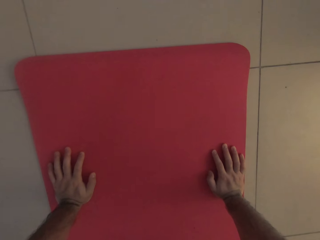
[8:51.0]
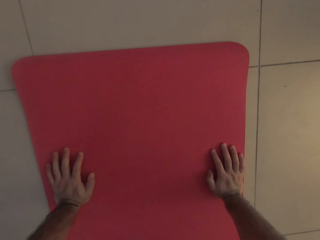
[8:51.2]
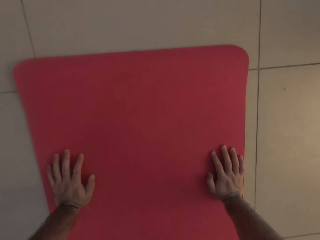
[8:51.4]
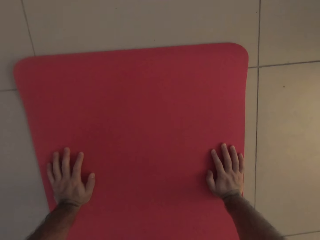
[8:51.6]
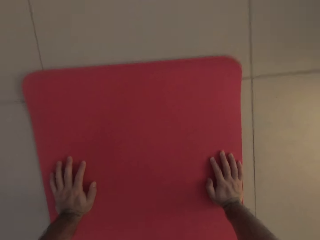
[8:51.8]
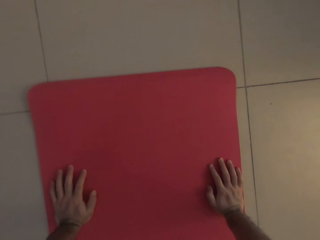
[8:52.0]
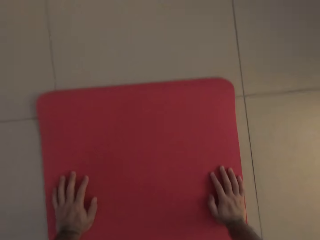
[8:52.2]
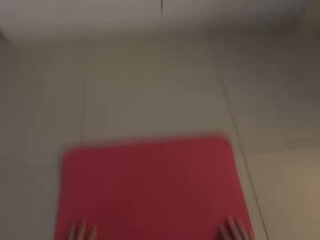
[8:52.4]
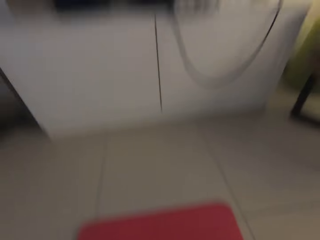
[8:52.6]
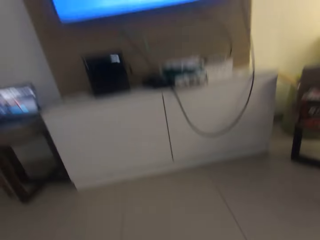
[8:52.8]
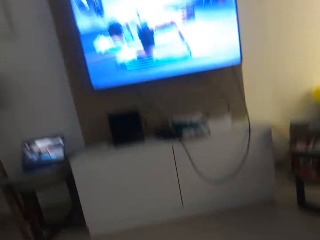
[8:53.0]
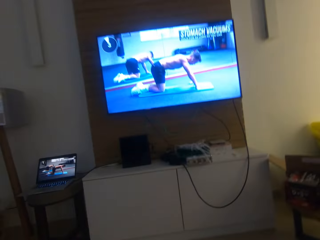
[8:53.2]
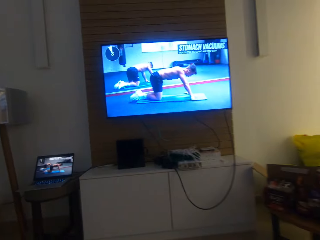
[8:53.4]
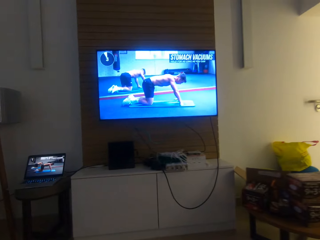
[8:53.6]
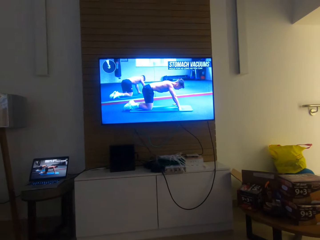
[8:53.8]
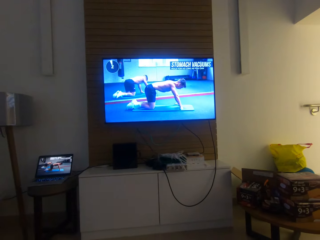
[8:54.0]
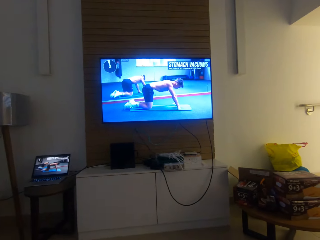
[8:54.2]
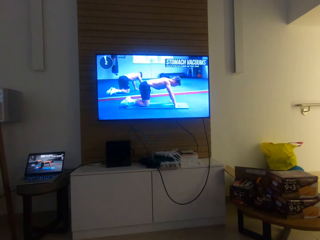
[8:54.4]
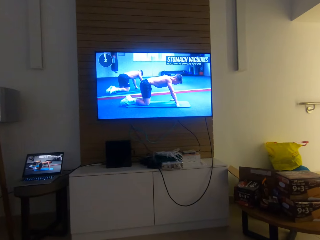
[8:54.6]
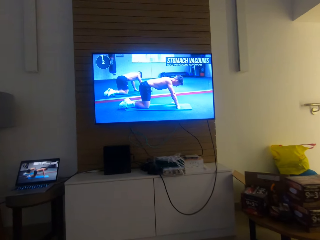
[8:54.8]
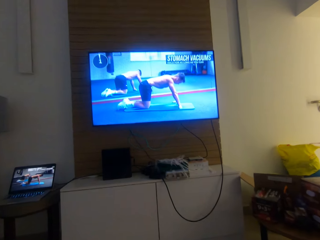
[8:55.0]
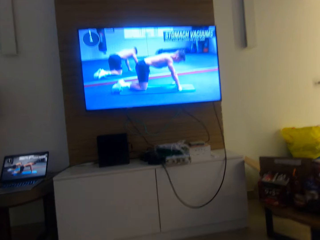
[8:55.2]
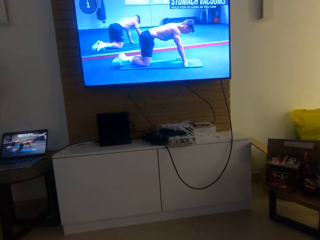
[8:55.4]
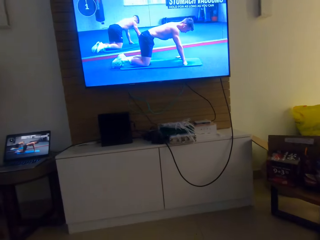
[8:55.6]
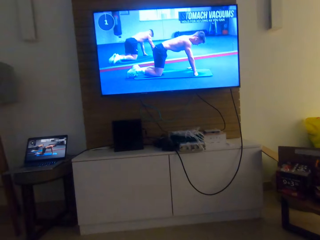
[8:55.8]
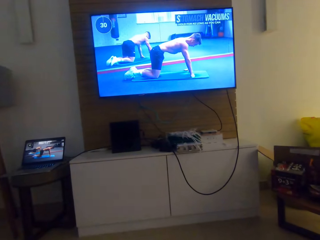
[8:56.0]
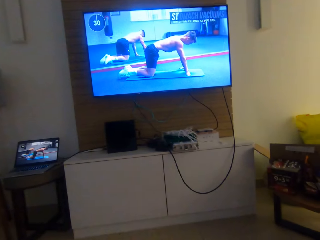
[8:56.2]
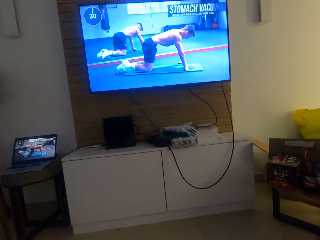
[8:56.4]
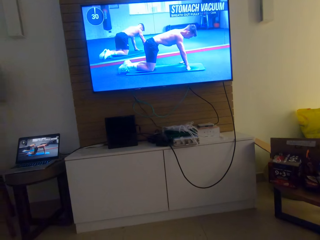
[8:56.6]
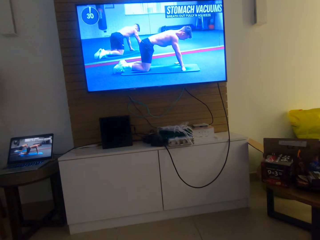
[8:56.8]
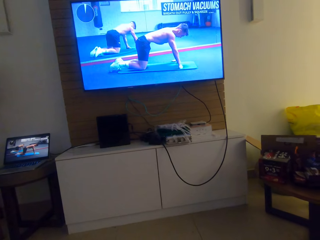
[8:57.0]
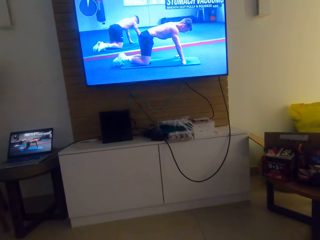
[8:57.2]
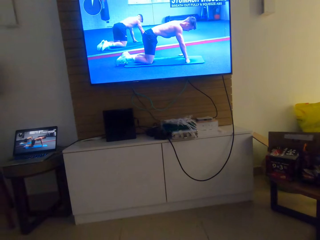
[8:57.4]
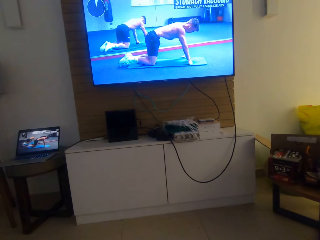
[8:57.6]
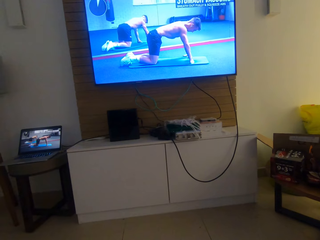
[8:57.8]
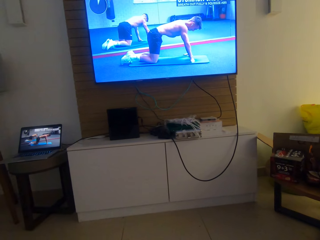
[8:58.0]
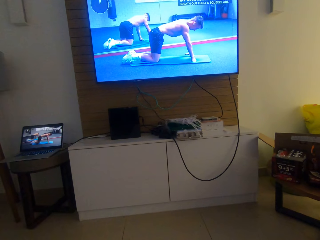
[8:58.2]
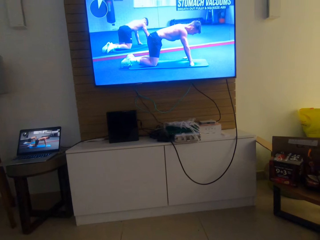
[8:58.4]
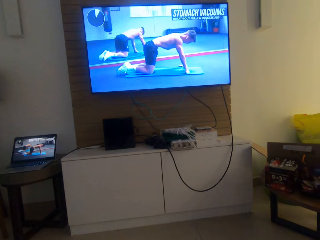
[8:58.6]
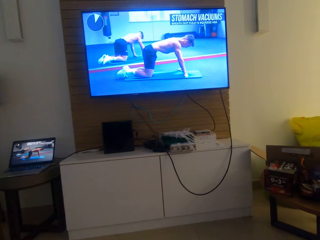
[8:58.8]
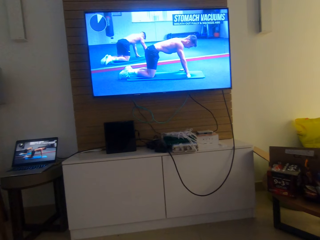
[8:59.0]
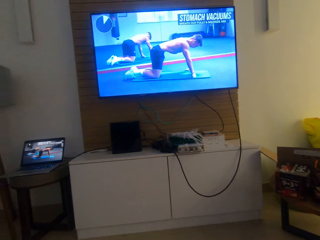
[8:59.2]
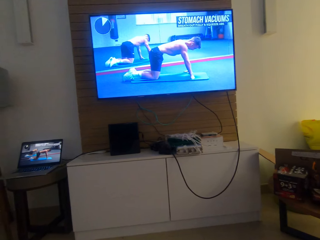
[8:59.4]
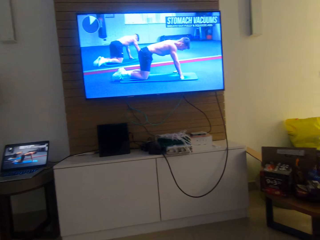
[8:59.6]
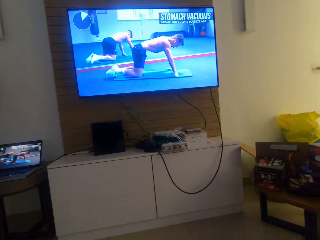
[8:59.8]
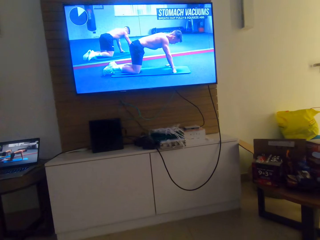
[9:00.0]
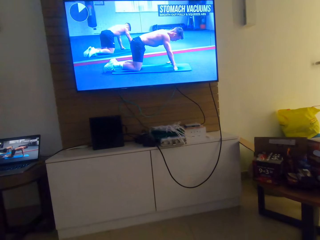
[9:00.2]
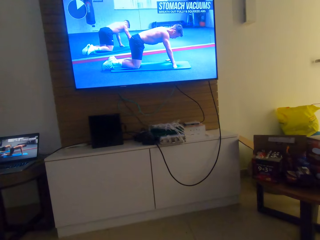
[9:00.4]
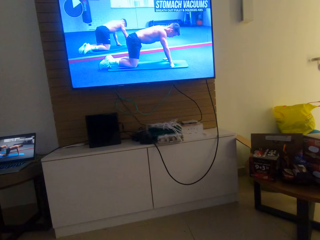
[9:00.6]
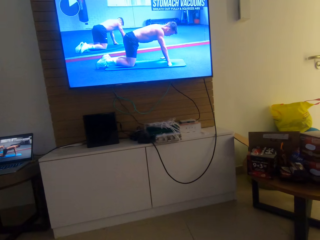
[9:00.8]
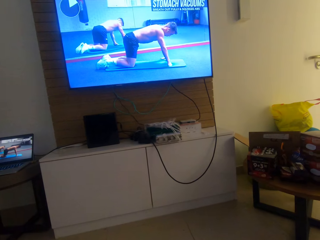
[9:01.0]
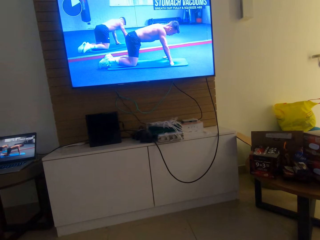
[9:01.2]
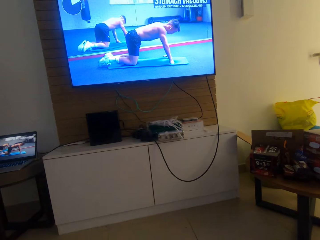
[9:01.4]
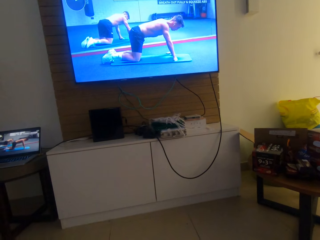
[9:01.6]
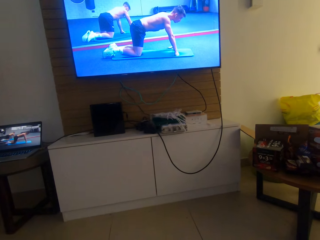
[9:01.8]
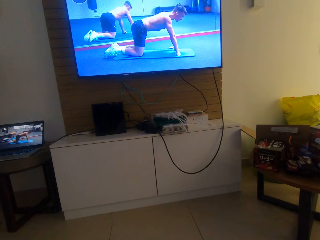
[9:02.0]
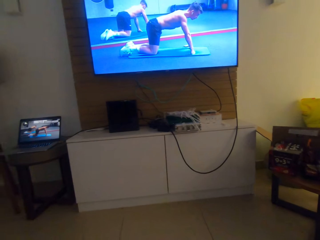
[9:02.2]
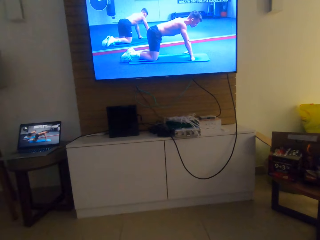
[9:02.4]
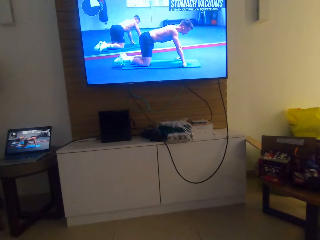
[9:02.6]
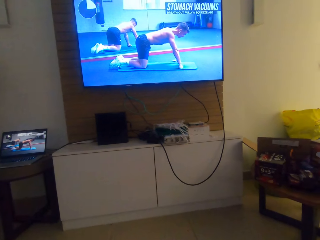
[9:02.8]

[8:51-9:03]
The camera wearer watches the television. They watch press ups.

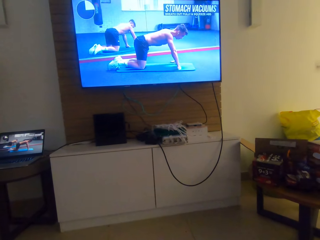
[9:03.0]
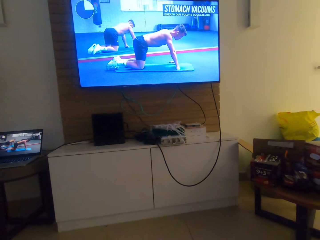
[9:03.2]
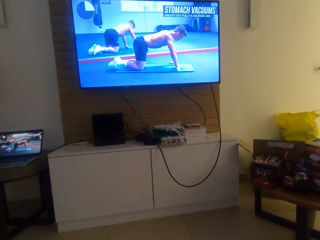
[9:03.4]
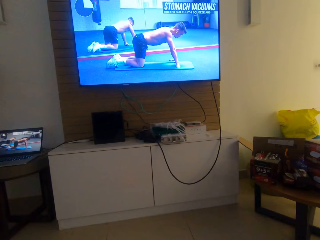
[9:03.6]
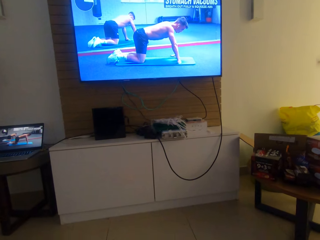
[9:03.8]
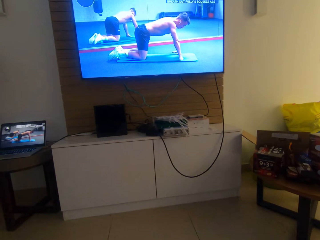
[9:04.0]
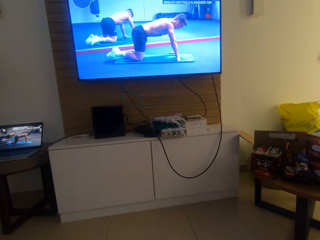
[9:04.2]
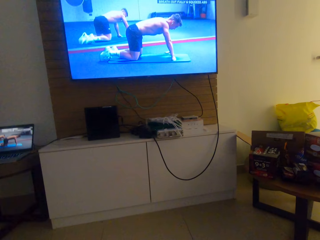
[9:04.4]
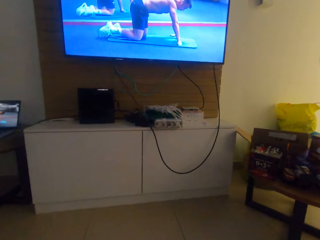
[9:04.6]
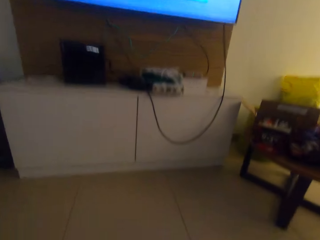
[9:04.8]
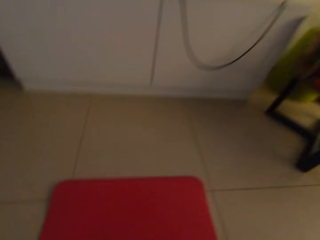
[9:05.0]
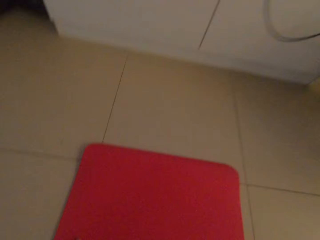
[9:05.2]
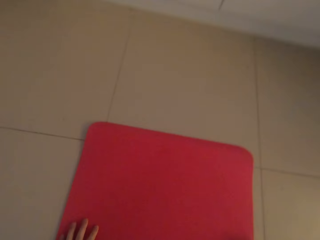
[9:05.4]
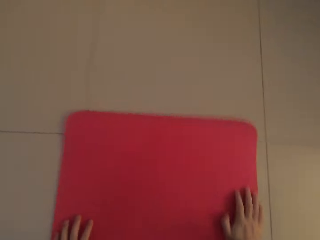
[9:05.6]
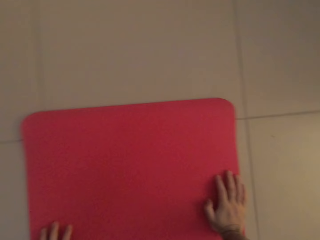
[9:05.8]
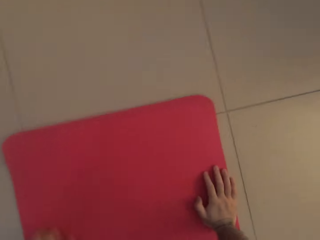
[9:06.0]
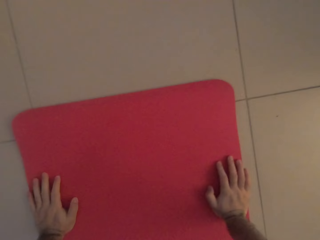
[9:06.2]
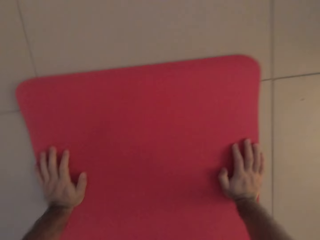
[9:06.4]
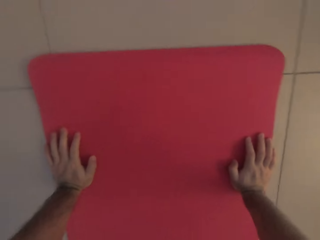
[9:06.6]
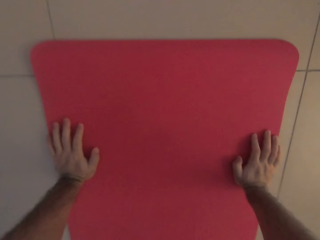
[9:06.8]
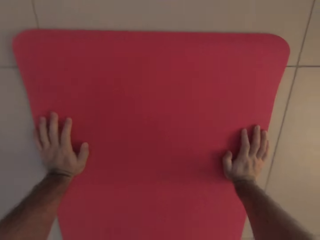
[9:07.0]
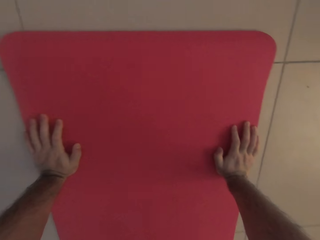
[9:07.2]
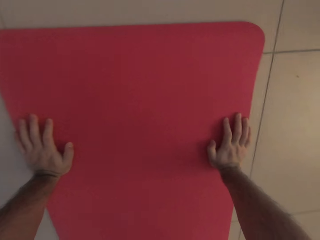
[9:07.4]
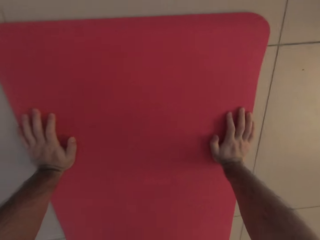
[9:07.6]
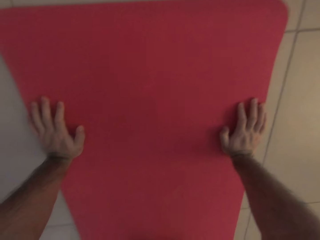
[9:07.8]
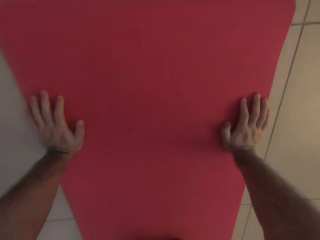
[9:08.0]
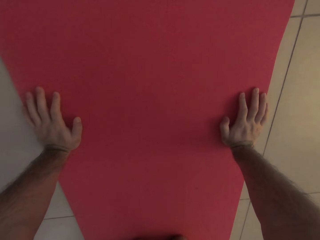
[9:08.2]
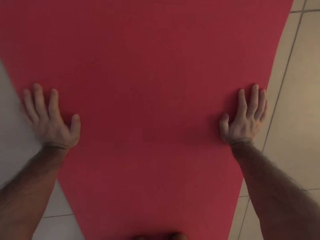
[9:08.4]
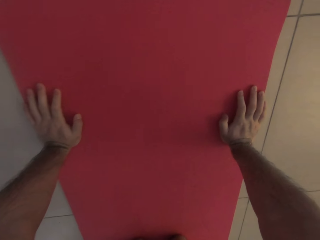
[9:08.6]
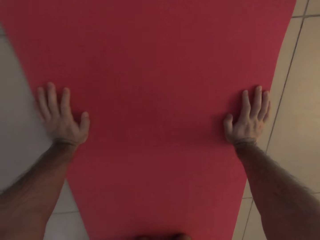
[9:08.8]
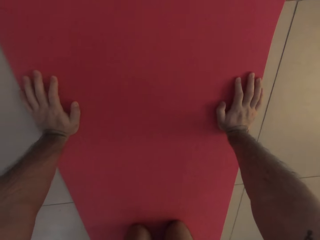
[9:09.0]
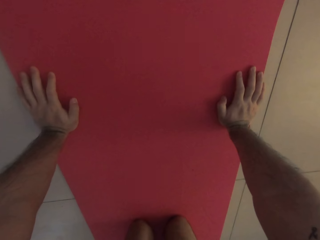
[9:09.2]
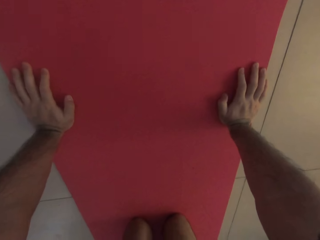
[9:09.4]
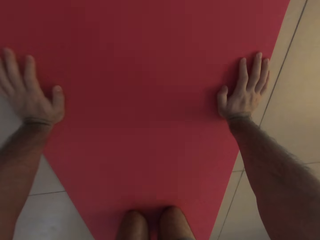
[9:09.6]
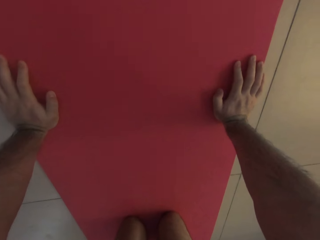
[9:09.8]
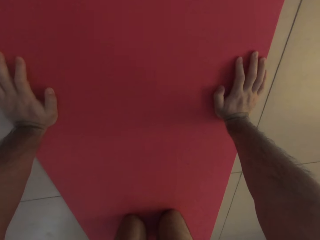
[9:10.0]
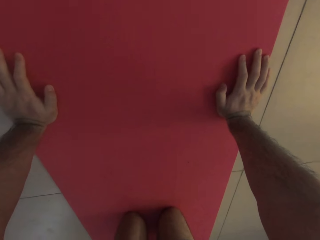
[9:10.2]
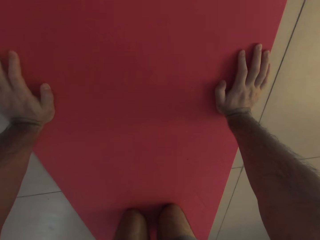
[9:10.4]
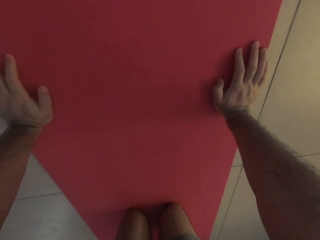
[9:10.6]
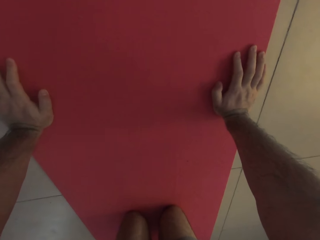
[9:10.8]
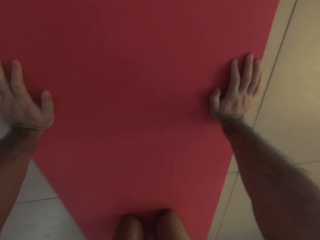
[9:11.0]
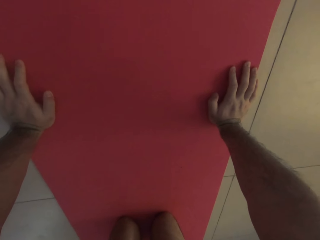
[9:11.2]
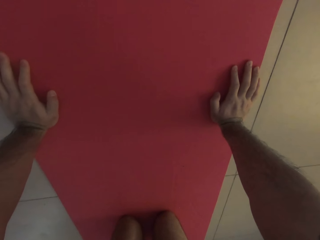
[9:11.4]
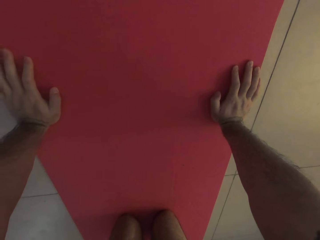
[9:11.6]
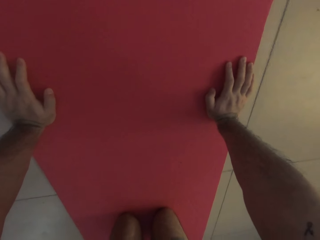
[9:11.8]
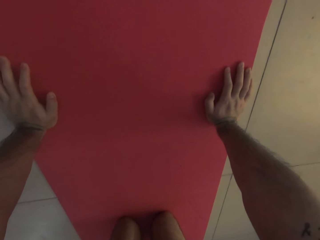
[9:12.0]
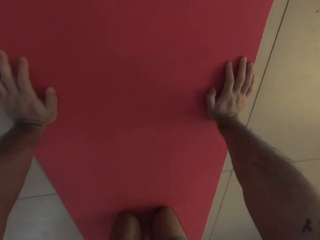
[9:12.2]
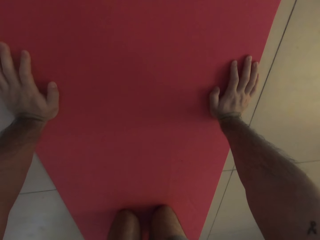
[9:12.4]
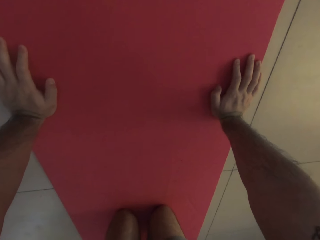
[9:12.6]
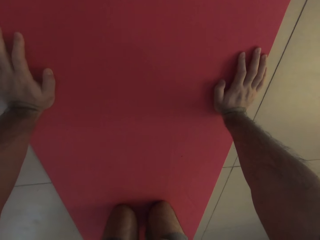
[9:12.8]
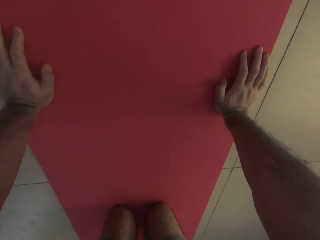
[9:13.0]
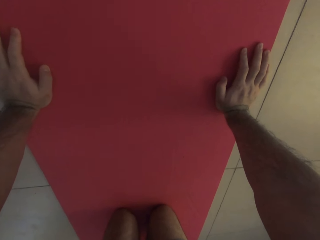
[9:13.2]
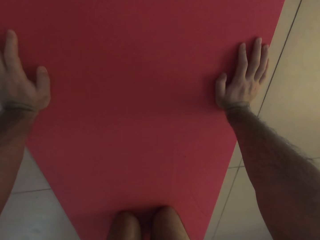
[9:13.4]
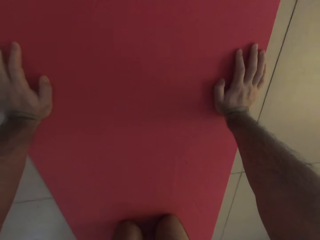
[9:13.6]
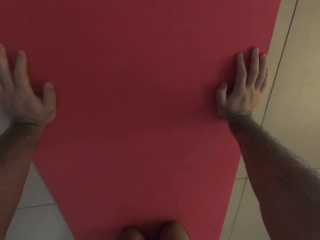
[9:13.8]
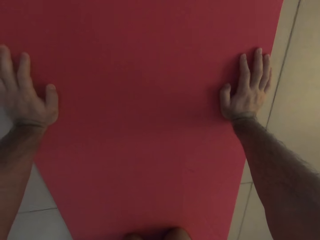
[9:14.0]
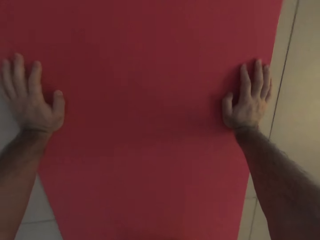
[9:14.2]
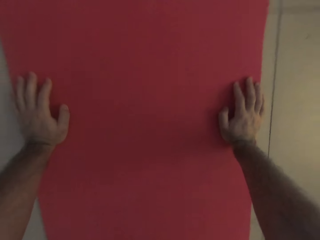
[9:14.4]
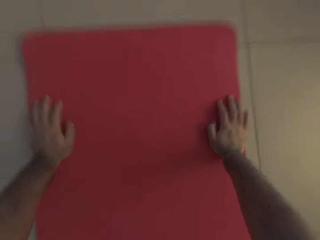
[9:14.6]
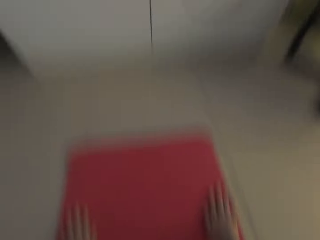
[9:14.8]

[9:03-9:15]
The camera wearer looks at his hands on the yoga mat. He adjusts his left hand on the yoga mat. He does press ups.
